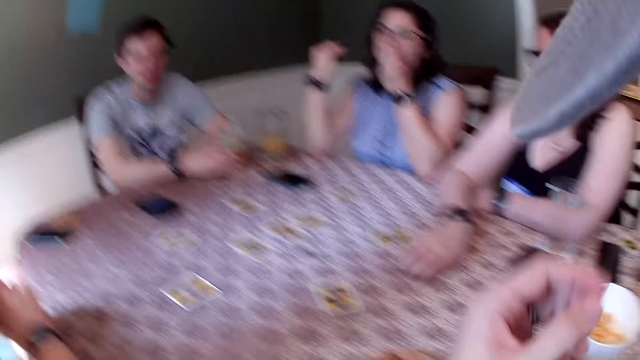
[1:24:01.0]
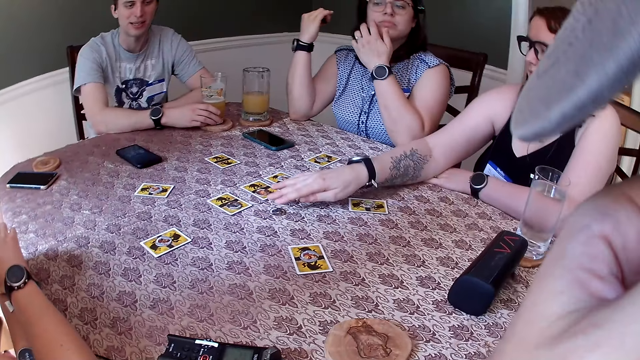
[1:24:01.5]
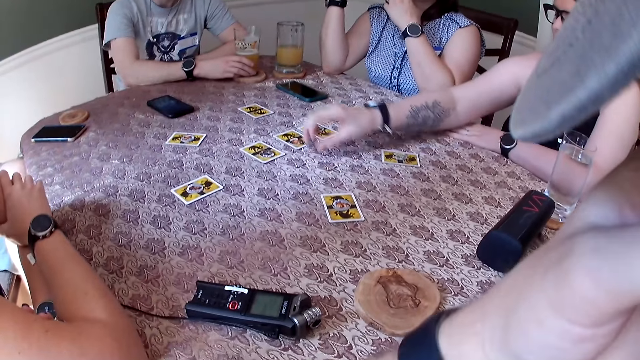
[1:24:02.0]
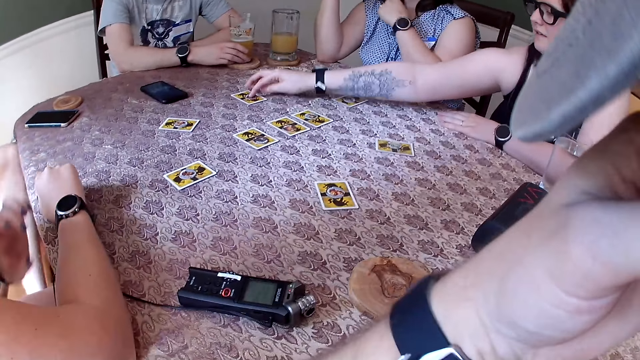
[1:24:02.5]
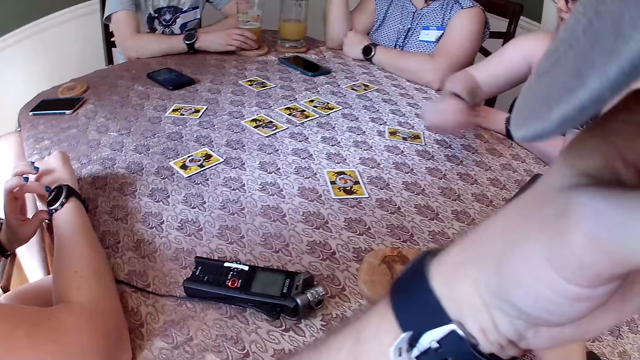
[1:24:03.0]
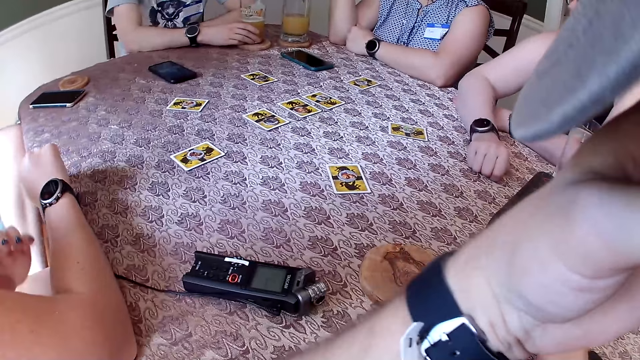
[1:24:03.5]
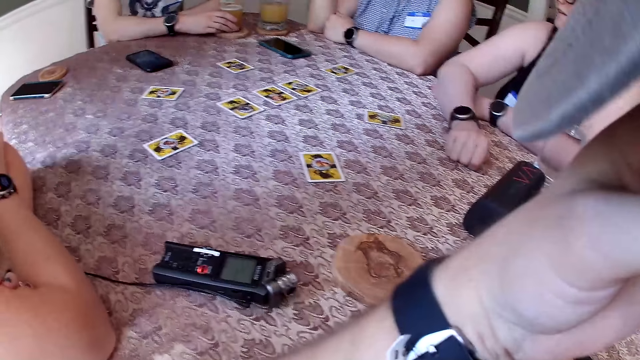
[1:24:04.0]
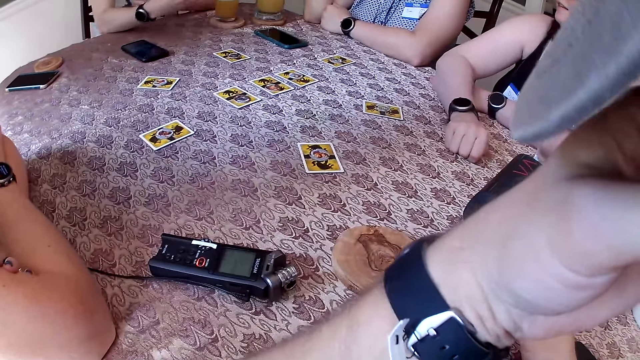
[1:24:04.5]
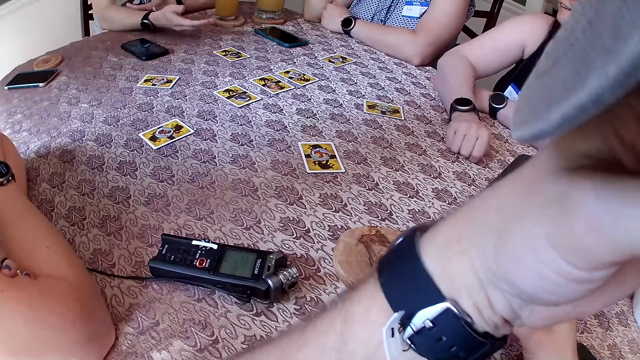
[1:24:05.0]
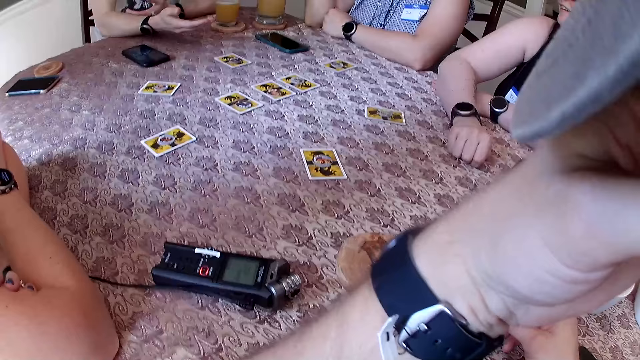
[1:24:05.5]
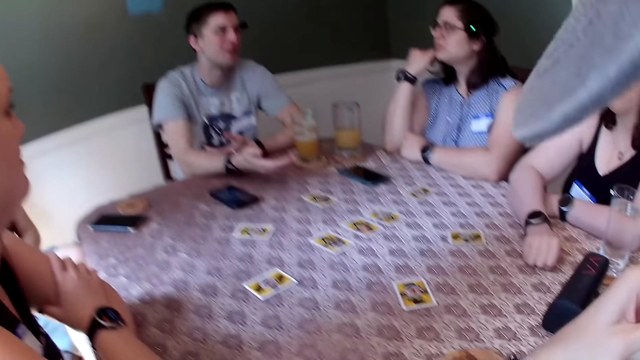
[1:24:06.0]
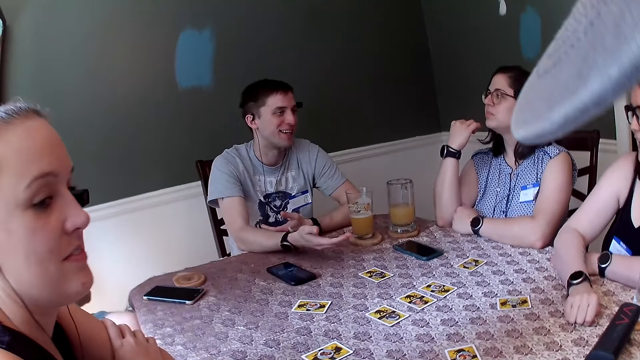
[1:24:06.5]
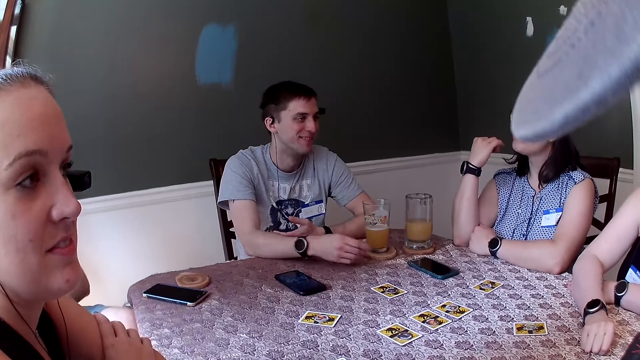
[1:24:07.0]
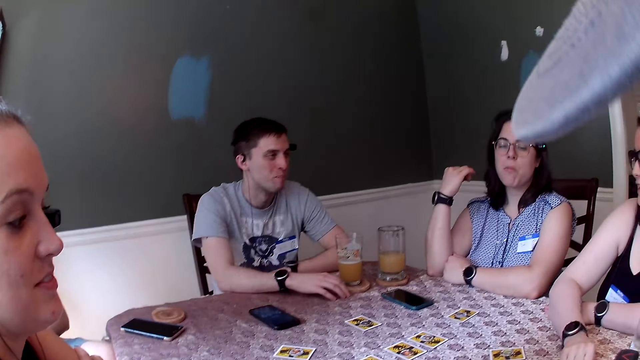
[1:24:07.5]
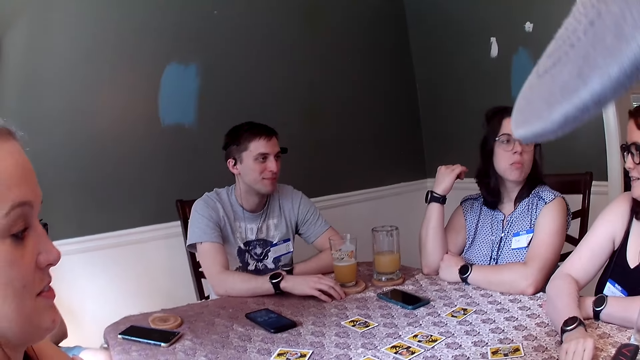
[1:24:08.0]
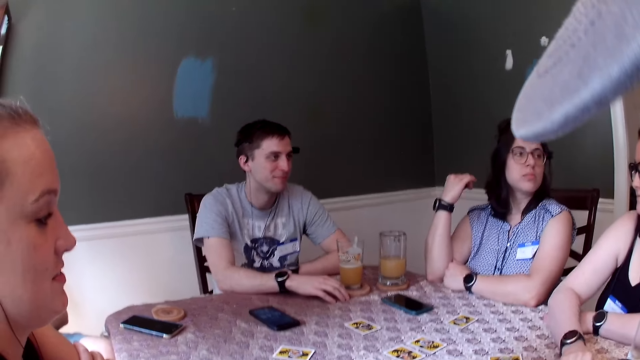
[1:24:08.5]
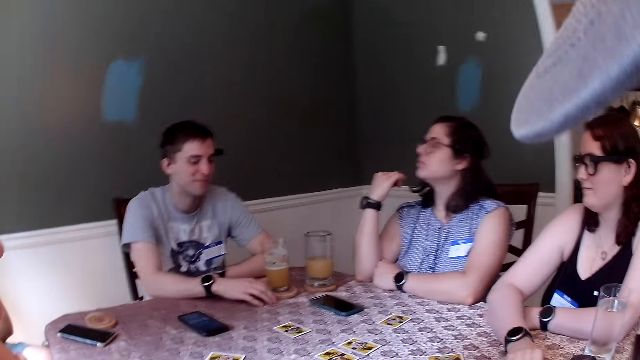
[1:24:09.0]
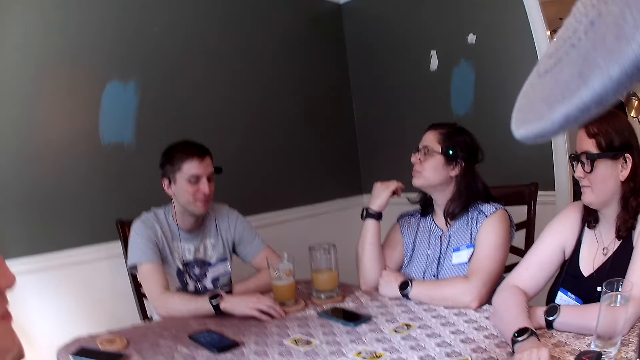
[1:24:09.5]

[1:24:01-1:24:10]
A woman moves a token on the table. Another woman picks up a card from the table with her right hand. The camera wearer touches something. The other woman drops the card on the table with her right hand. A third woman uses her watch. The camera wearer touches something. They converse with three women and two men.

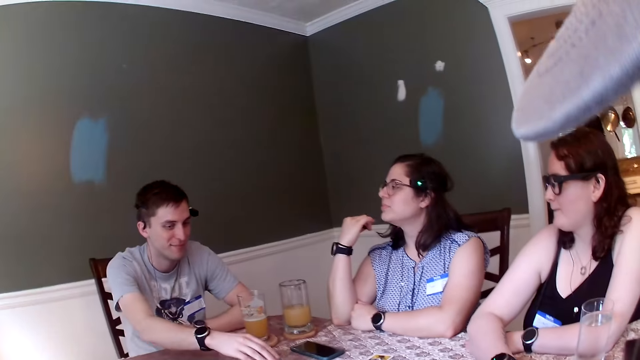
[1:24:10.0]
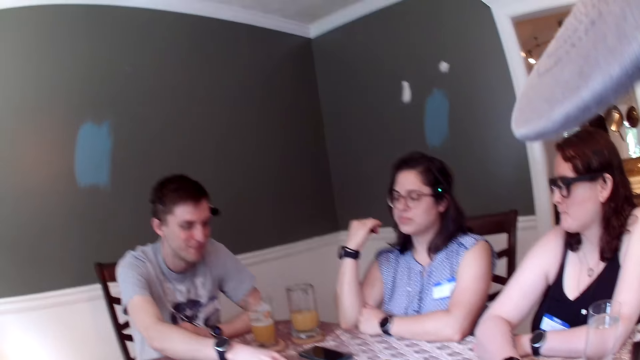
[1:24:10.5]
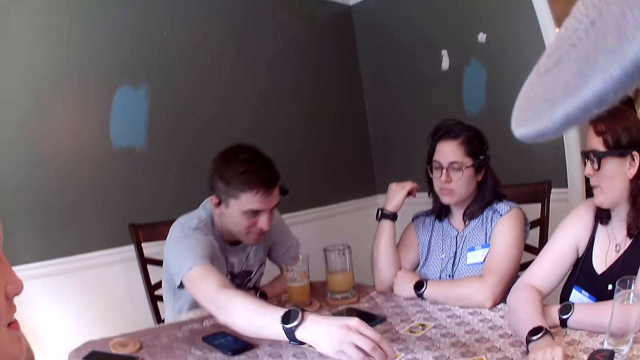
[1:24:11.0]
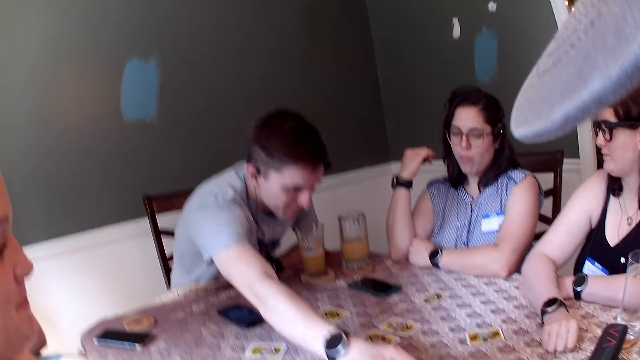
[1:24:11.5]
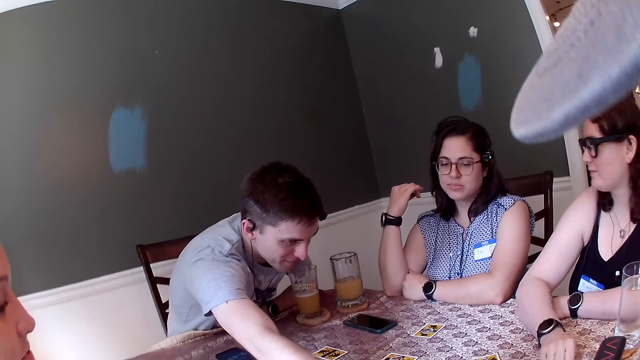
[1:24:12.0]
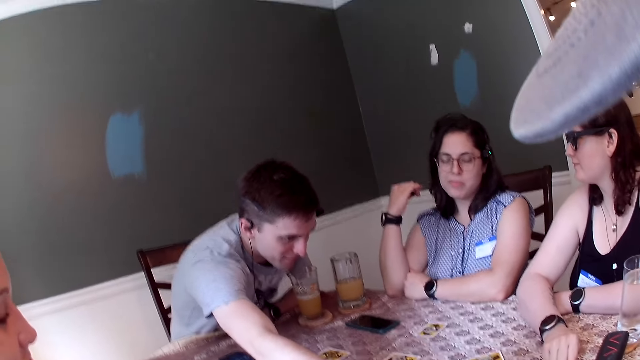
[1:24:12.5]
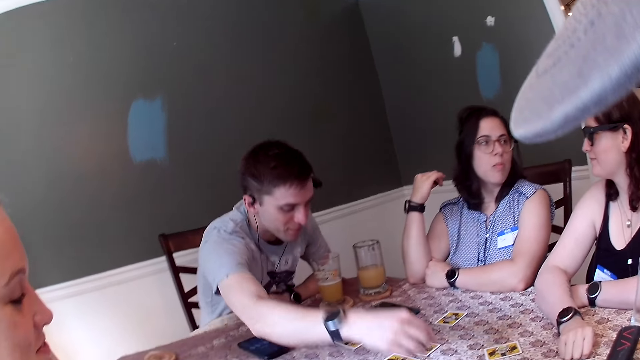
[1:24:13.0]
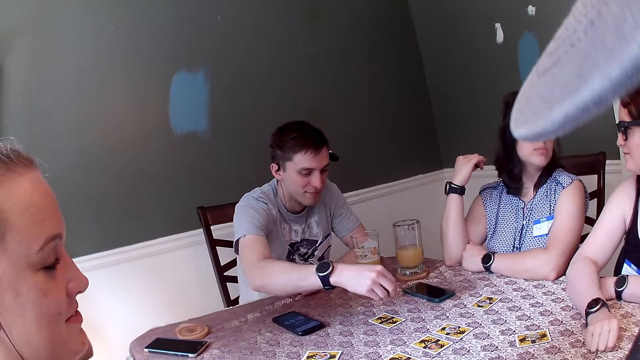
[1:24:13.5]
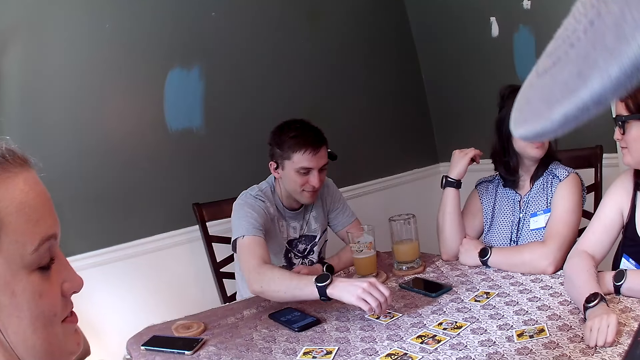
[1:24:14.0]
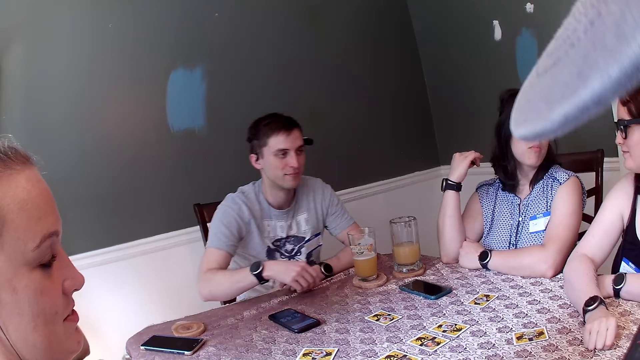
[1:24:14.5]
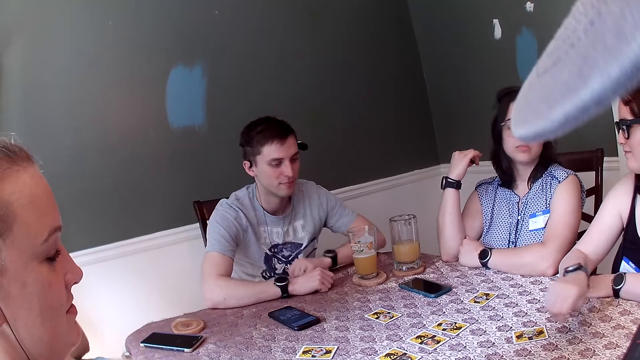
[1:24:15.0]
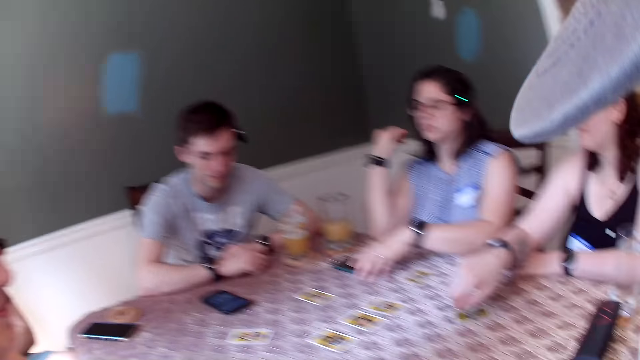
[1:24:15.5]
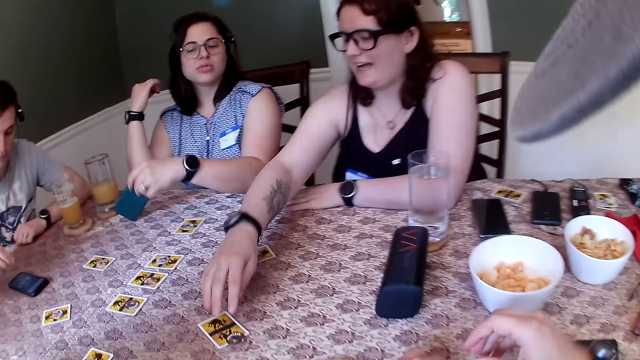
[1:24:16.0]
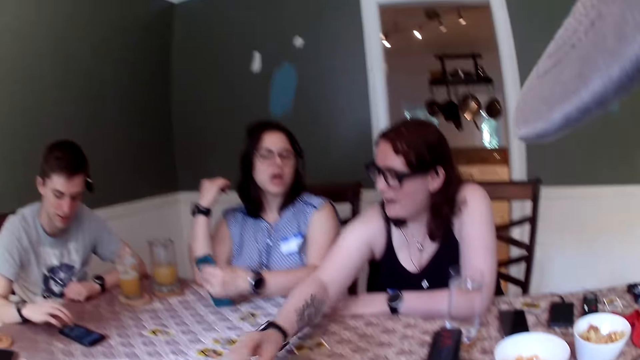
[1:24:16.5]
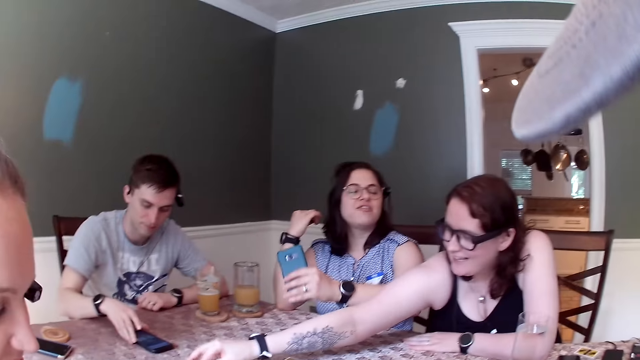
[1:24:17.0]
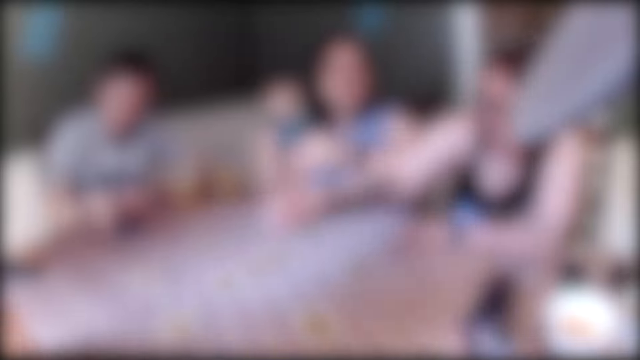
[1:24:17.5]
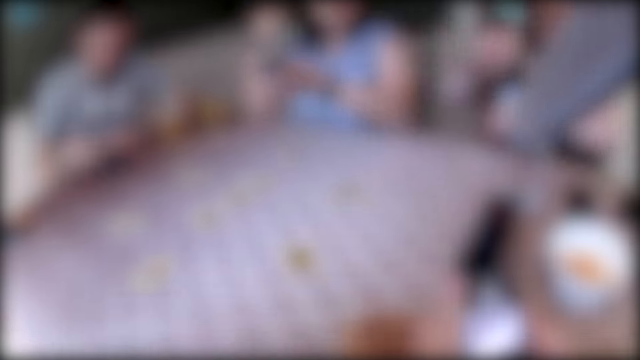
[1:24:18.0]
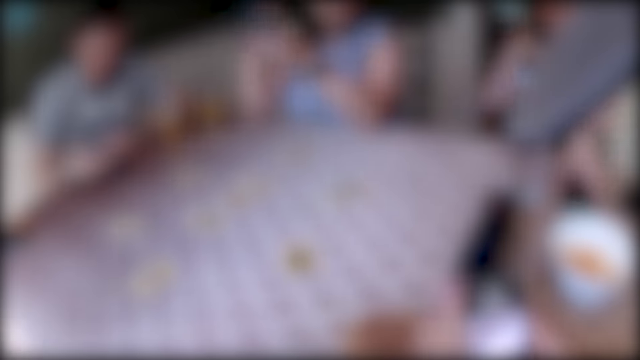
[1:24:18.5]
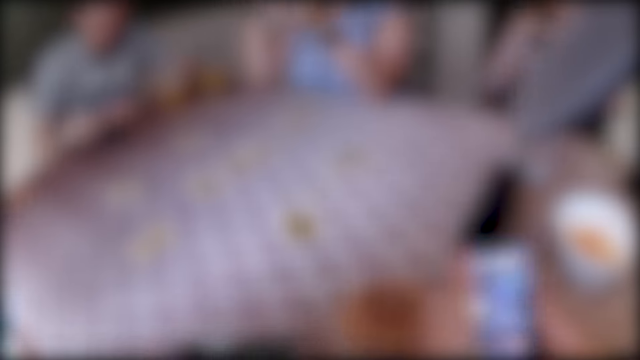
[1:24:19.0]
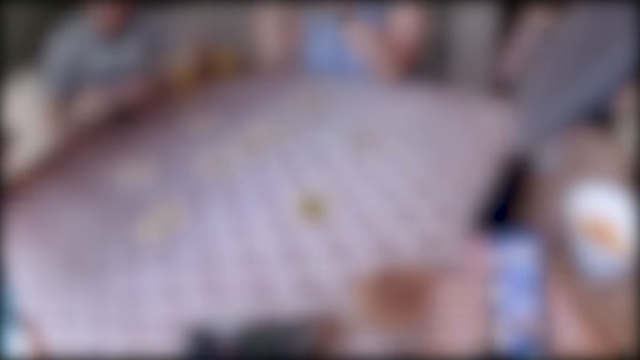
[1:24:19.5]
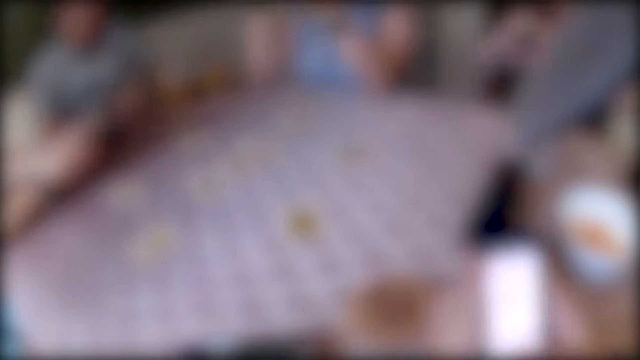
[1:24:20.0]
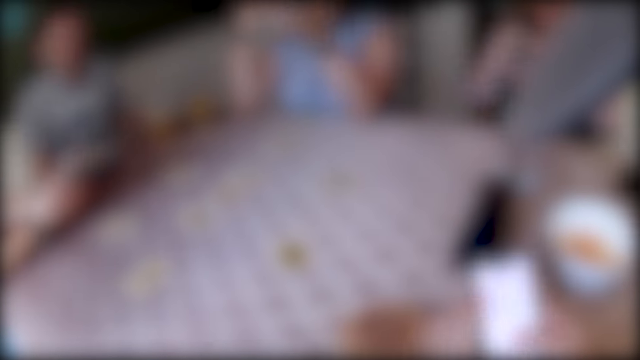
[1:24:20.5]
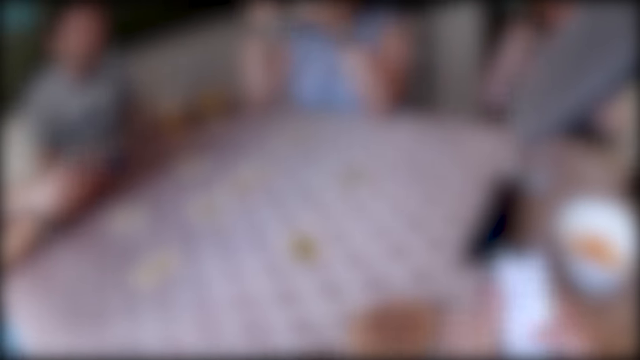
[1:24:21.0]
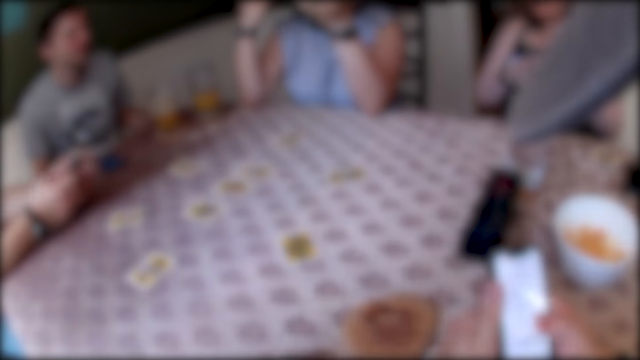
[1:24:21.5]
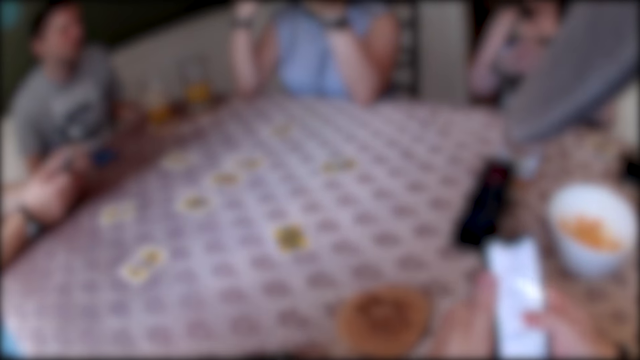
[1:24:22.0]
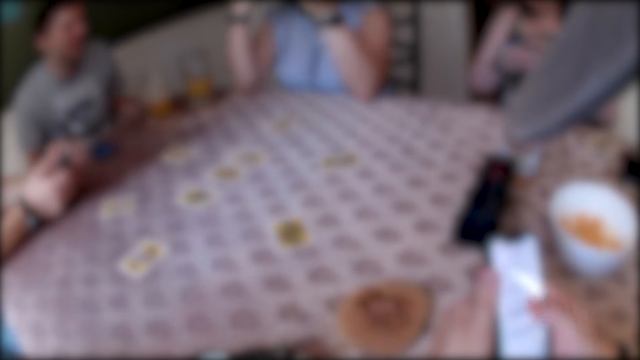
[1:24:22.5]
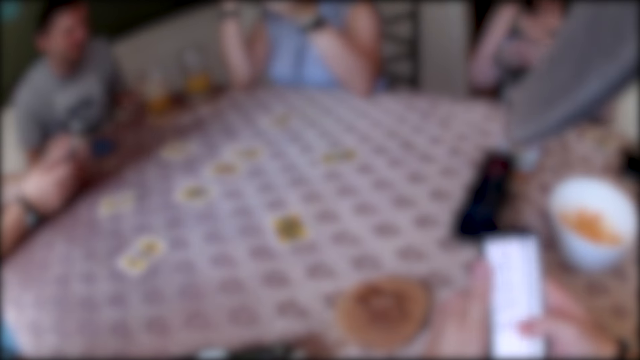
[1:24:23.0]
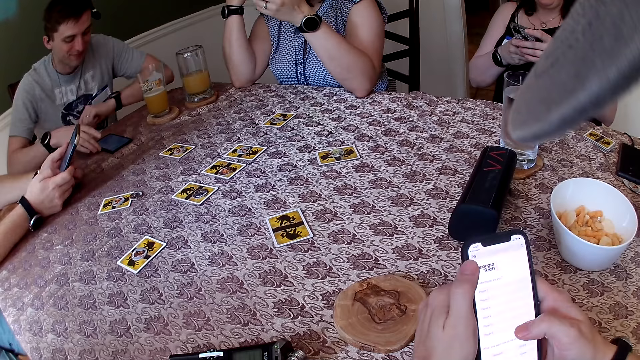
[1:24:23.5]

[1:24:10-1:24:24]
A man picks up a card from the table with his right hand. He moves a token on the table. He drops a card on a card on the table with his right hand. The camera wearer converses with three women and two men. A woman picks up a phone from the table with her left hand. Another woman picks up a card from the table with her right hand. A third woman moves a token on the table. Another man uses a phone. The first man drops a card on a card on the table with his right hand. The camera wearer operates a phone with his hands. He converses with the three women and two men. A third man operates a phone with his hands.
